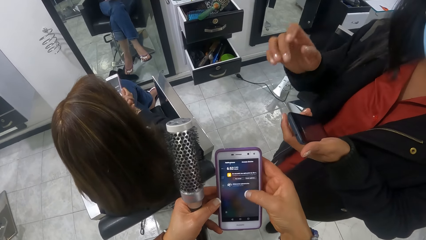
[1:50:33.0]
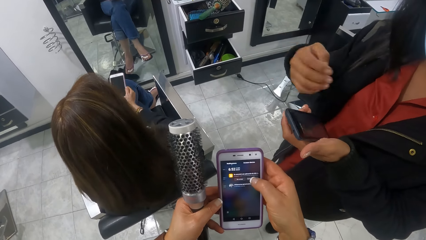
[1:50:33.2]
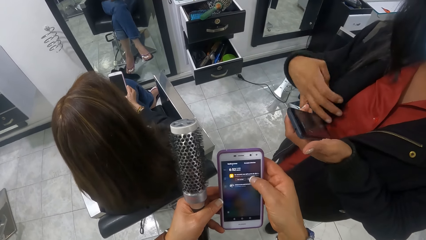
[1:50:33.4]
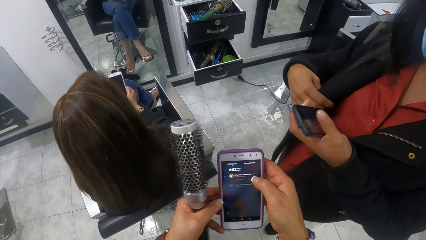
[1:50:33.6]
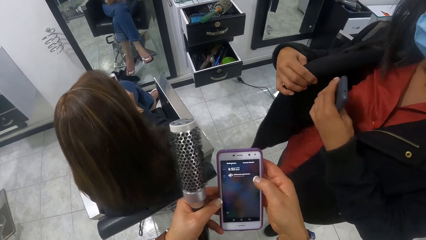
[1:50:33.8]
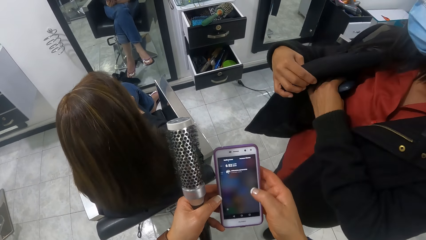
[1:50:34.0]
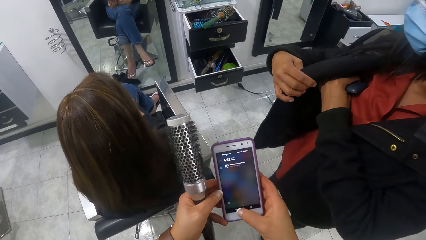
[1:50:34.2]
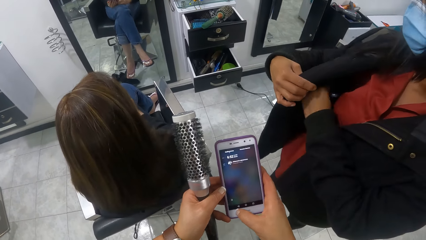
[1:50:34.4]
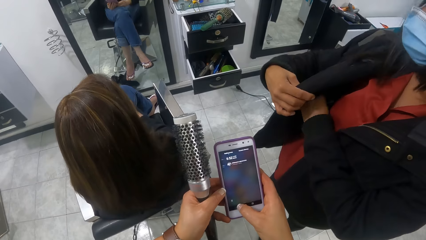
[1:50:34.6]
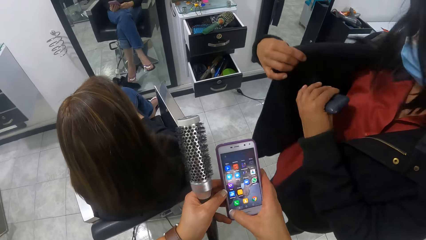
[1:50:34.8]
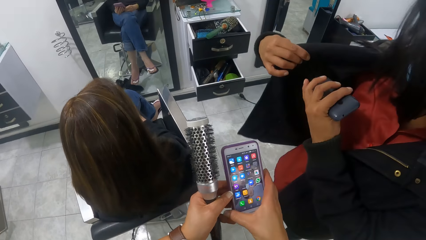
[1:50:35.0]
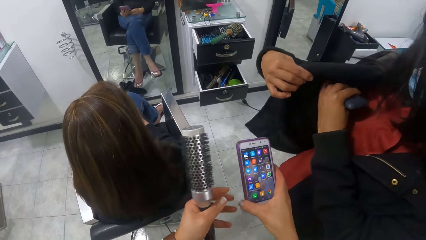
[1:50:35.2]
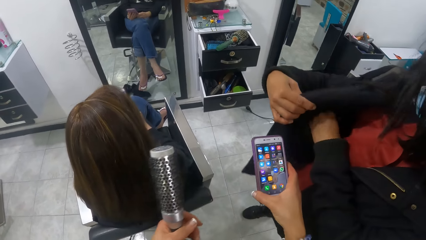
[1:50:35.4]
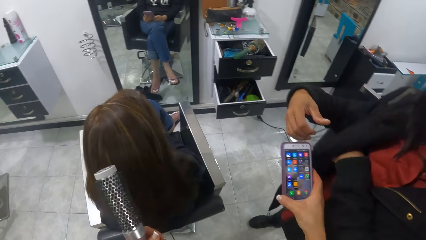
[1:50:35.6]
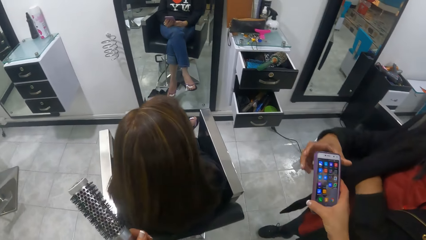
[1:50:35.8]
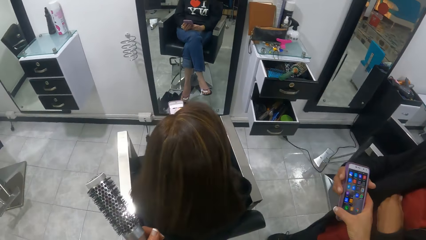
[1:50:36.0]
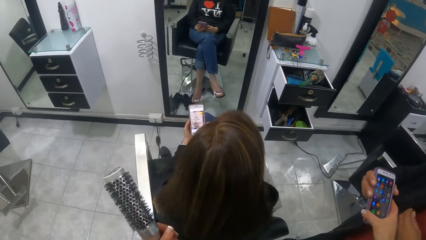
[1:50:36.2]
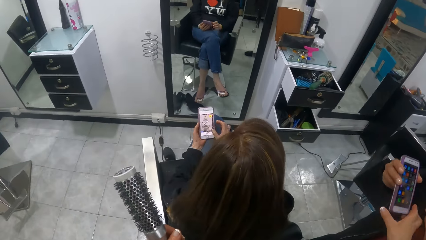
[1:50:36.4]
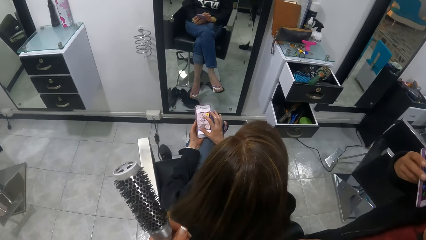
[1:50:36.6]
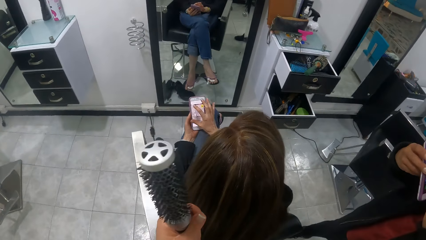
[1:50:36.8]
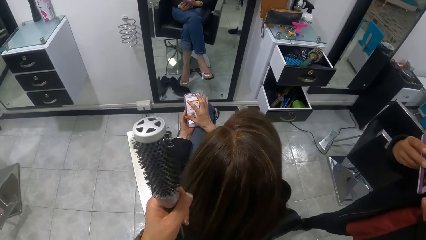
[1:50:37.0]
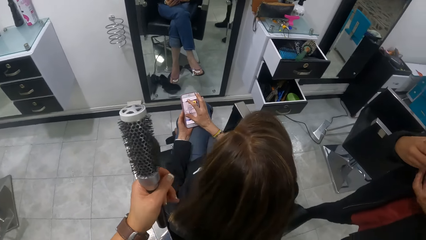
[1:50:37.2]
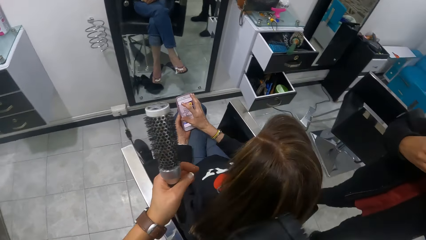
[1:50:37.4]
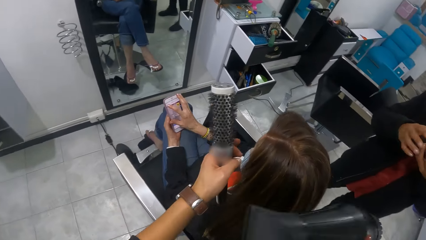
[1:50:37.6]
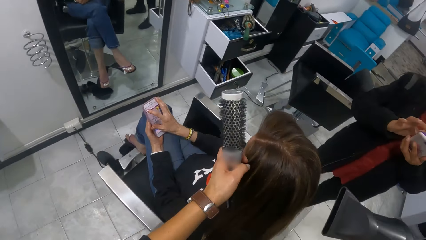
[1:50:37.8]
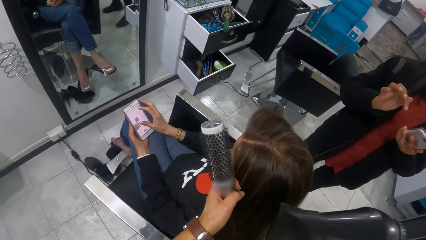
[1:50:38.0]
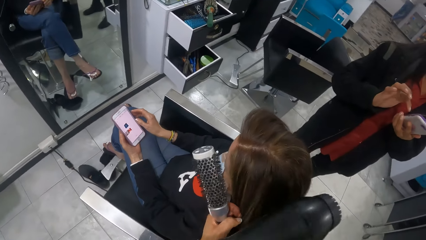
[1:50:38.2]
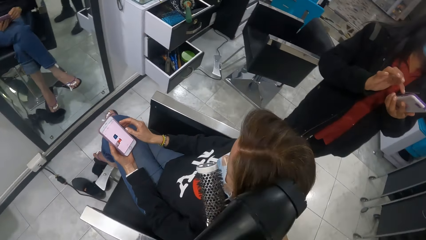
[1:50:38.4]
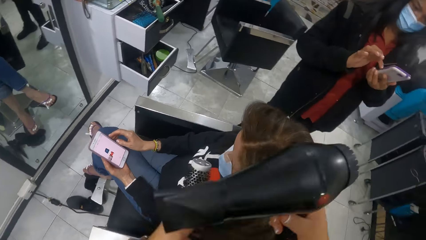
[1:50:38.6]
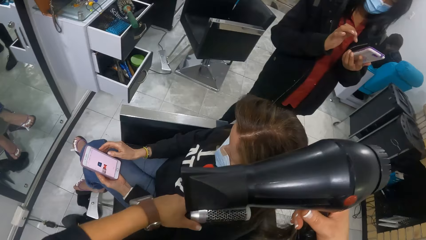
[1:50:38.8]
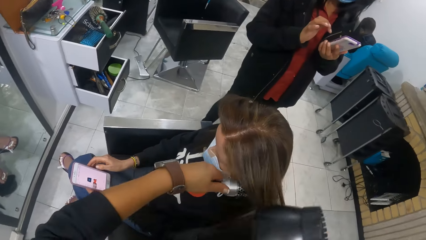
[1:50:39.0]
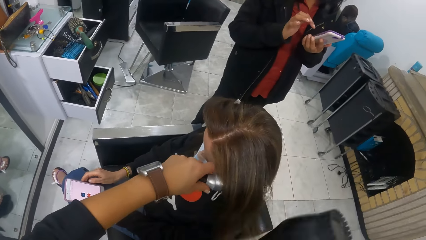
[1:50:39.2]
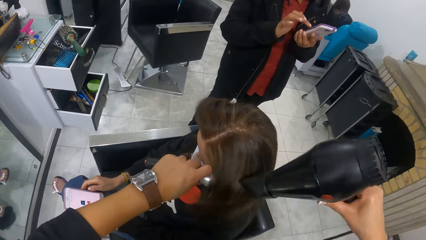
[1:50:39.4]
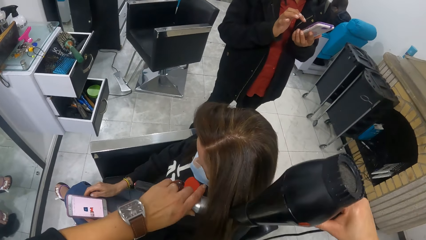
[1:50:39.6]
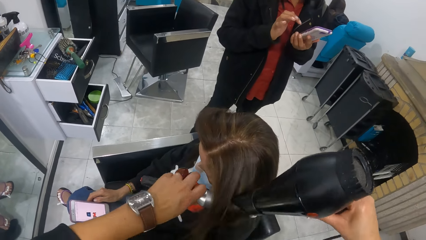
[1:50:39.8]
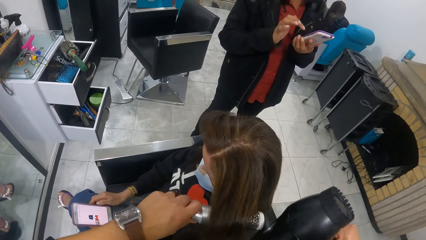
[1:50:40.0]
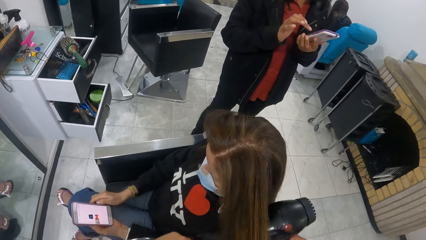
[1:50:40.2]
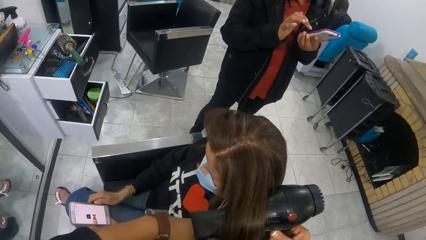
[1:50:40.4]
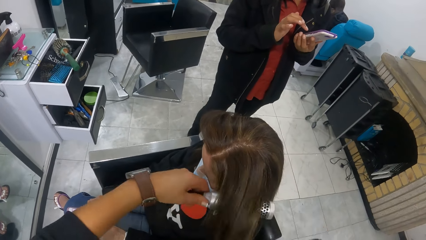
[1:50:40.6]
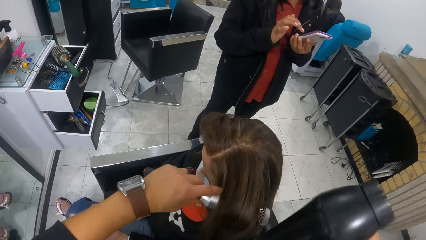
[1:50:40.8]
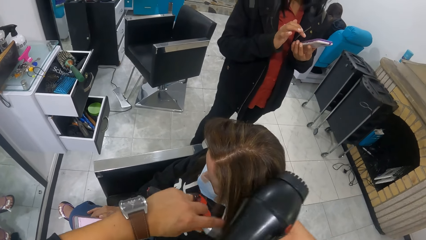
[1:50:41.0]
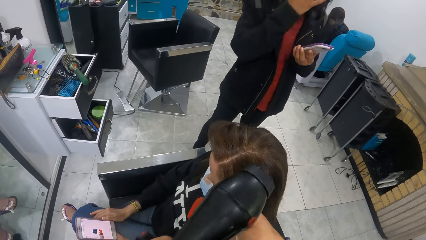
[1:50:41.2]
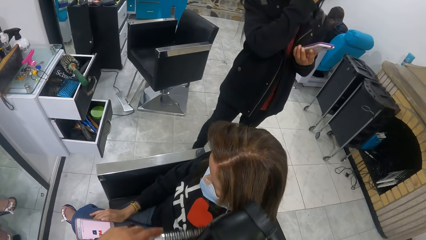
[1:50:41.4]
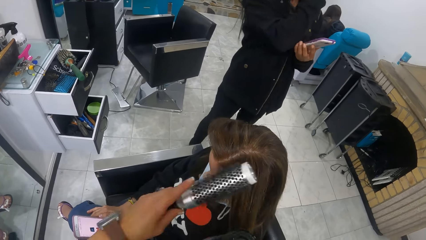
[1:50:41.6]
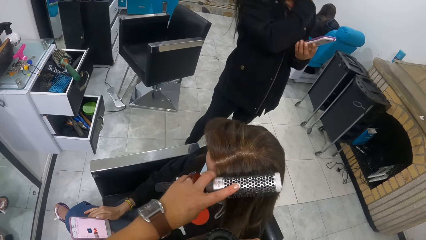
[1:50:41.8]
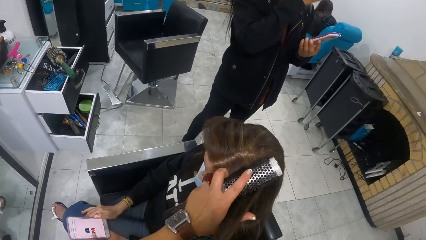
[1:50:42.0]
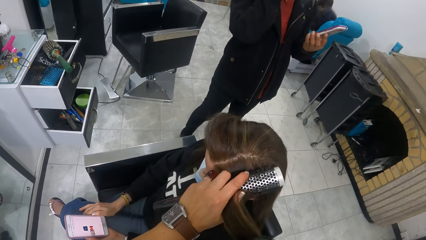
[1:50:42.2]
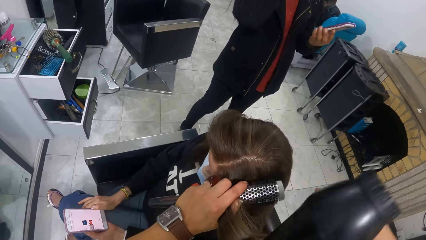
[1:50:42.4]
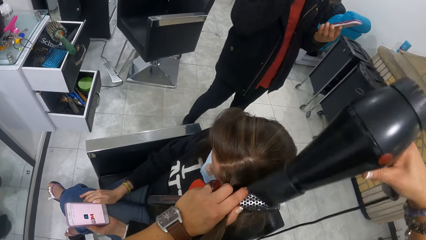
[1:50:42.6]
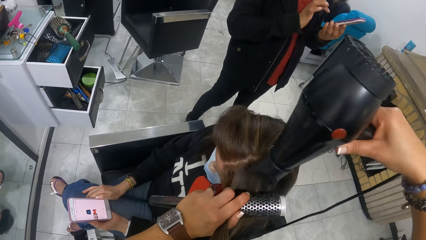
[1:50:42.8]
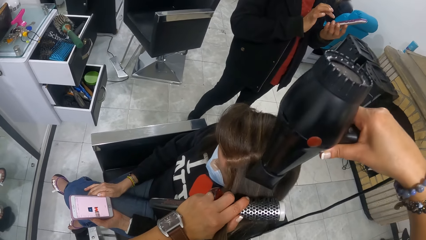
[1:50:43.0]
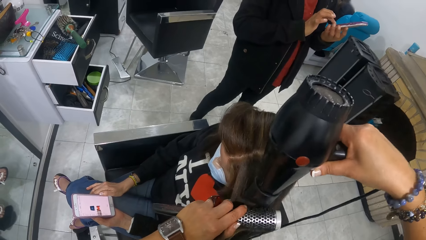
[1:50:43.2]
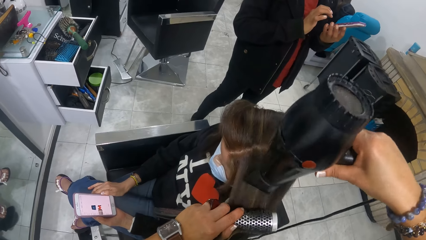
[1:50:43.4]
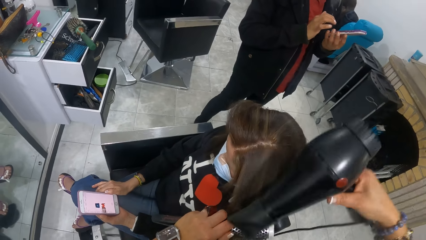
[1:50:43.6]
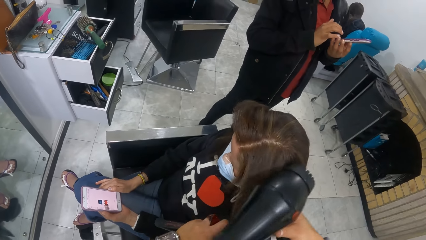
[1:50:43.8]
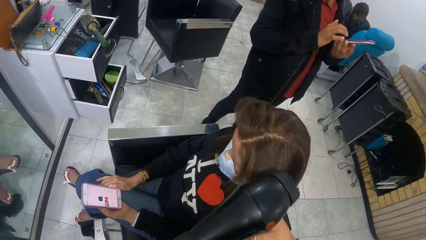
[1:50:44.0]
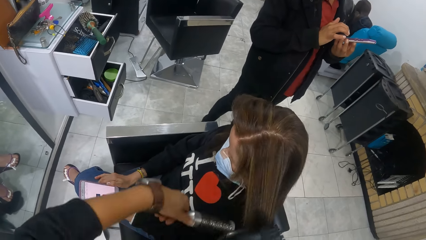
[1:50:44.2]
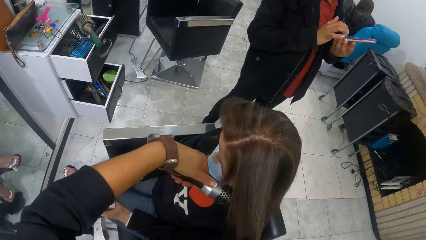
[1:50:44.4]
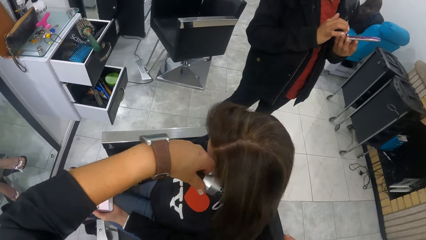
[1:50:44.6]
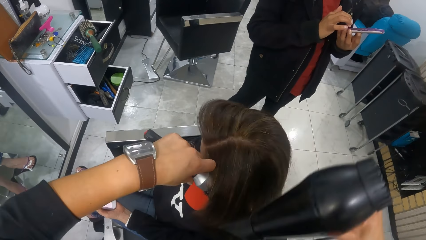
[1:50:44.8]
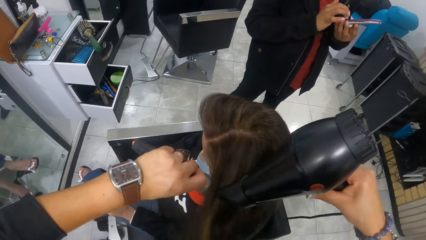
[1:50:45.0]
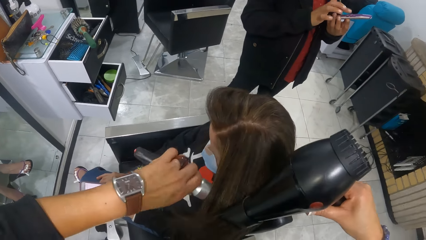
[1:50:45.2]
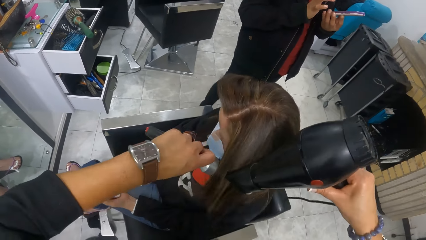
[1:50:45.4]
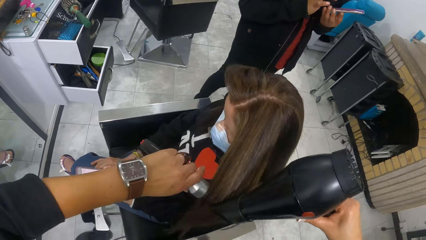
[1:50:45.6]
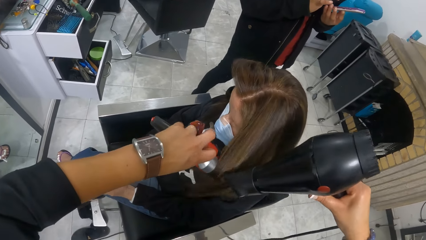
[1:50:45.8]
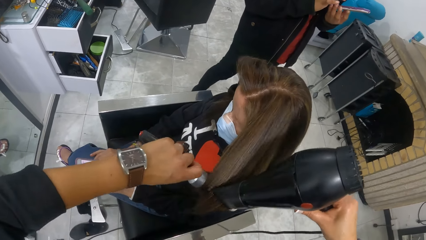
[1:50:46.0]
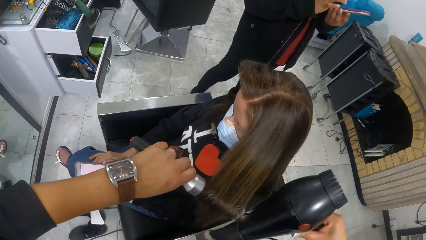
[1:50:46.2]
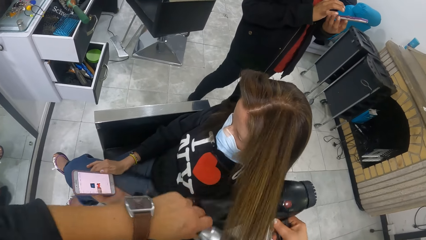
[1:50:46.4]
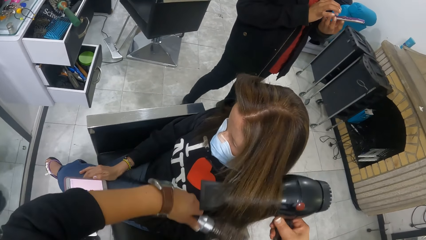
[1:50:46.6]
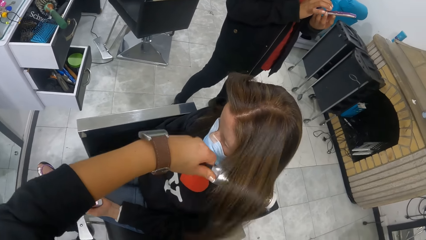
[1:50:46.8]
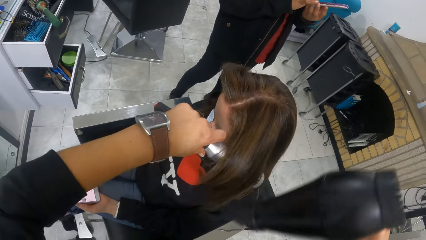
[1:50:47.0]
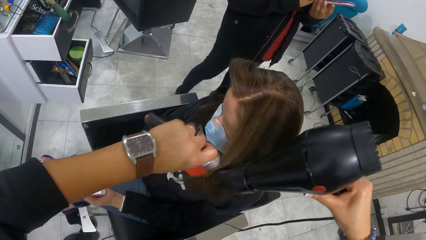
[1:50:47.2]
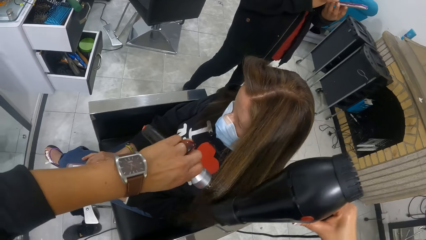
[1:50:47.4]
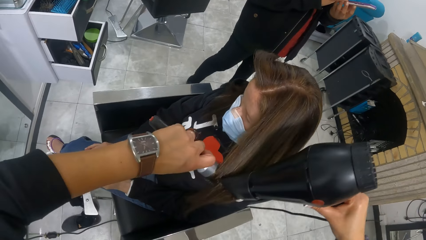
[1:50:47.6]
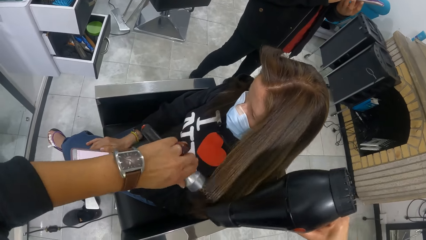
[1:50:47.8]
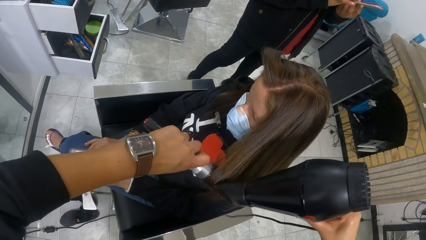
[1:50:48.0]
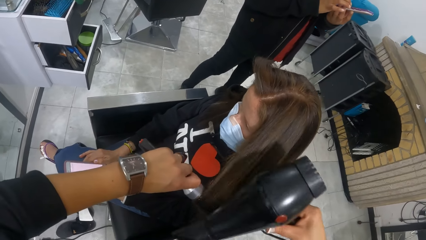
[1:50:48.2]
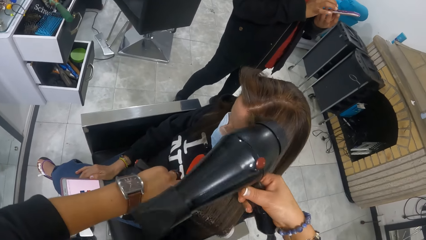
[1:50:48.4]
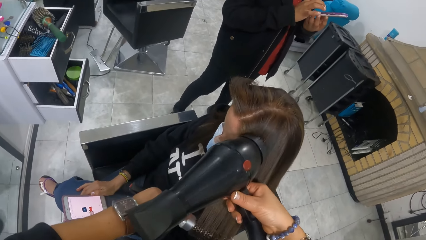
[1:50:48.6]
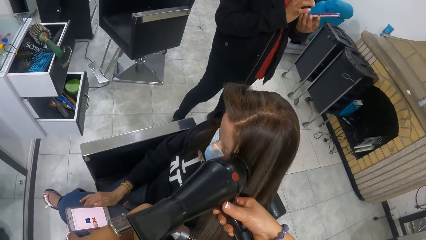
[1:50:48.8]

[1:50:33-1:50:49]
The woman holds the phone with her hands. Another woman lifts her jacket with her right hand. The other woman puts the phone in her jacket pocket with her left hand. The camera wearer gives the phone to the other woman with her right hand. The other woman collects the phone from the camera wearer's right hand with her right hand. The first woman presses the phone in her left hand with her right hand. The other woman passes the phone from her right hand to her left hand. She operates the phone in her left hand with her right hand. The camera wearer touches the first woman's hair with her left hand. She picks the woman's hair with her right hand. She straightens the woman's hair. She drops the hair in her right hand on the hair brush in her left hand. She dries the woman's hair with the hair dryer in her right hand. She brushes the woman's hair with the hair brush in her left hand. The other woman touches her face. The camera wearer brushes the first woman's hair with the hair brush in her left hand. She dries the woman's hair with the hair dryer in her right hand. The other woman operates the phone. The camera wearer brushes the first woman's hair with the hair brush in her left hand. She dries the woman's hair with the hair dryer in her right hand. She brushes the woman's hair with the hair brush in her left hand. She dries the woman's hair with the hair dryer in her right hand.
